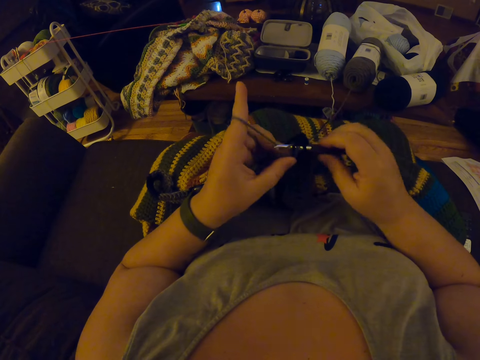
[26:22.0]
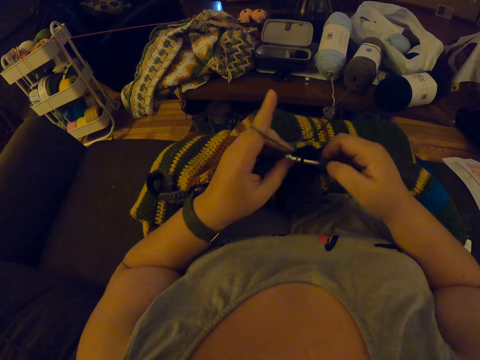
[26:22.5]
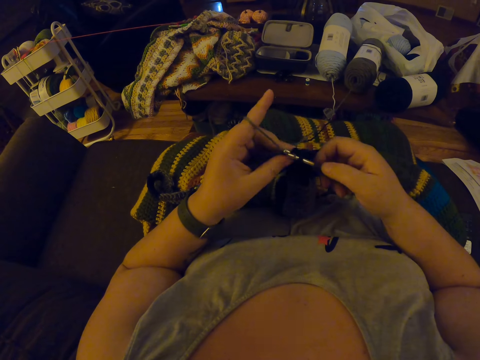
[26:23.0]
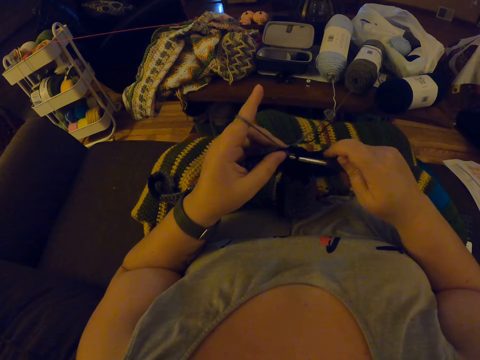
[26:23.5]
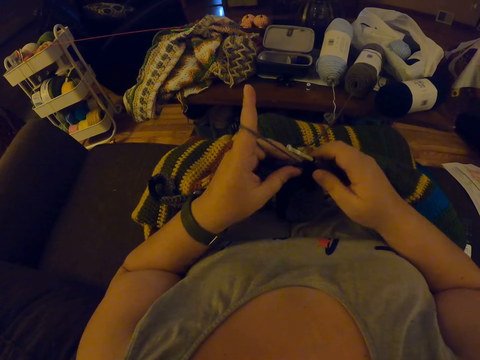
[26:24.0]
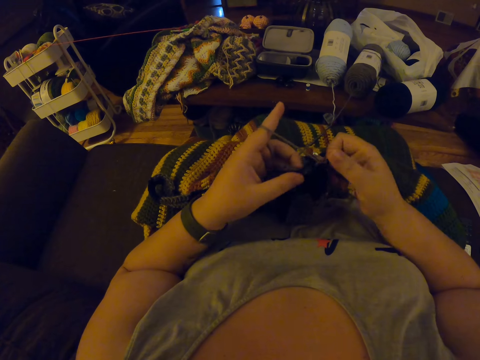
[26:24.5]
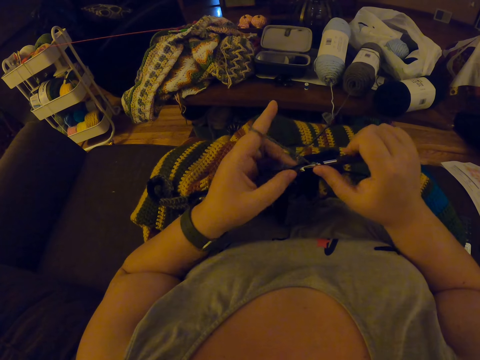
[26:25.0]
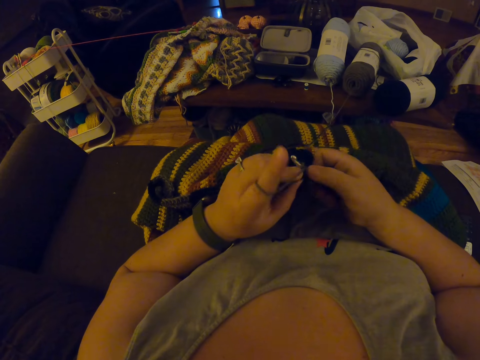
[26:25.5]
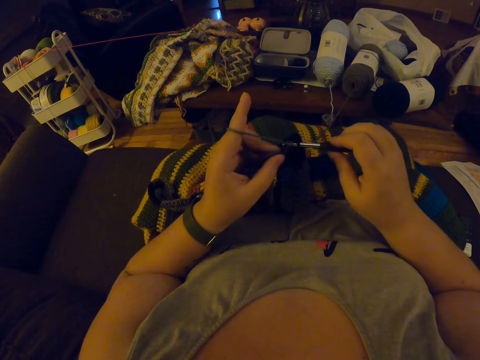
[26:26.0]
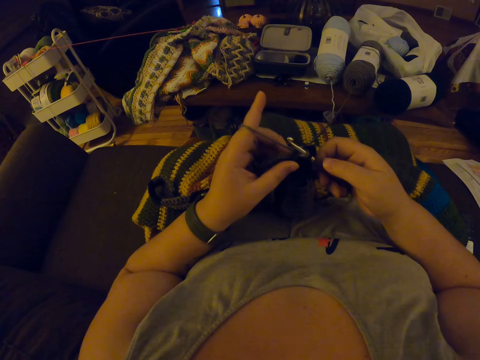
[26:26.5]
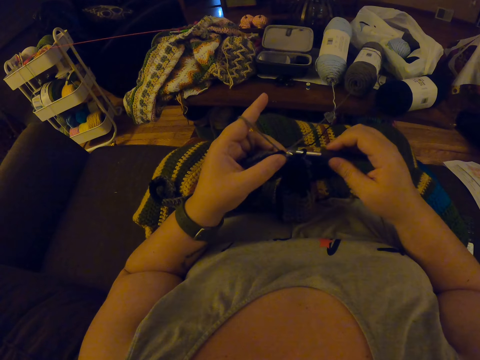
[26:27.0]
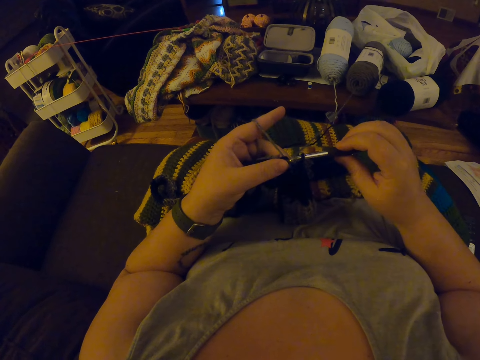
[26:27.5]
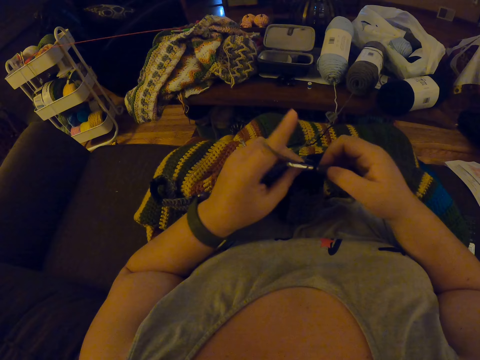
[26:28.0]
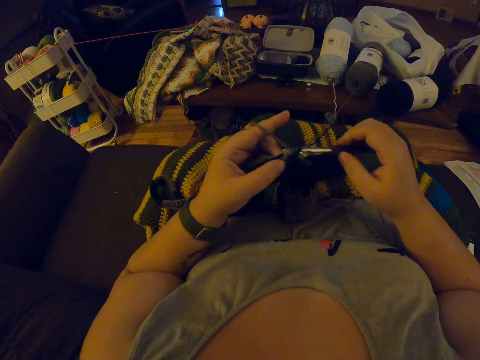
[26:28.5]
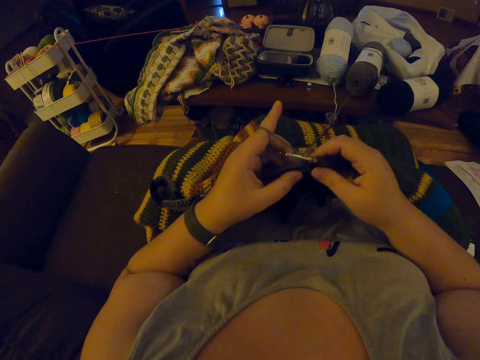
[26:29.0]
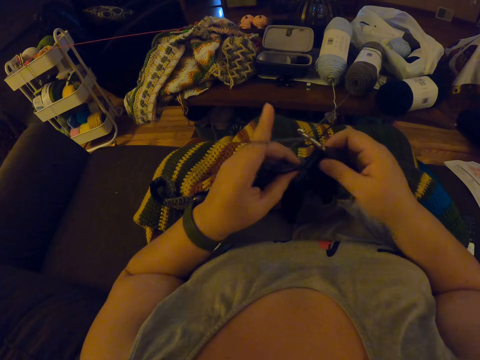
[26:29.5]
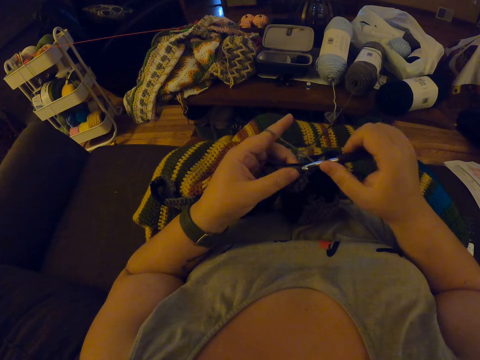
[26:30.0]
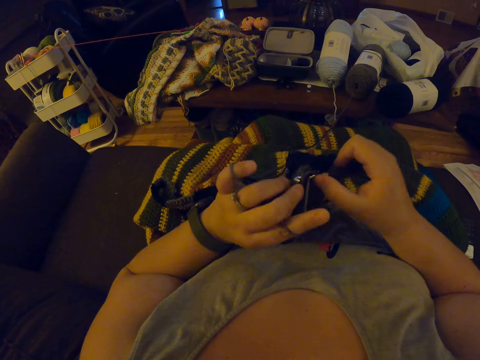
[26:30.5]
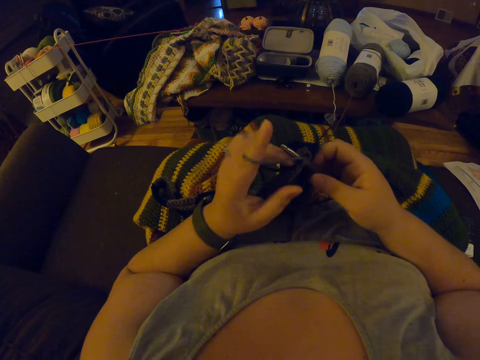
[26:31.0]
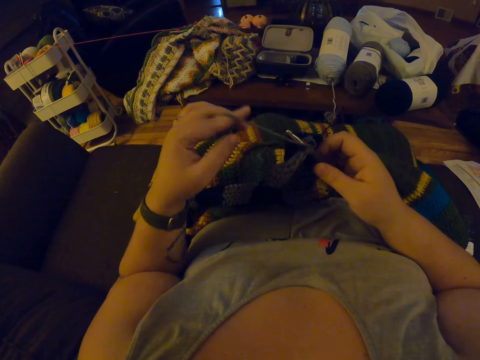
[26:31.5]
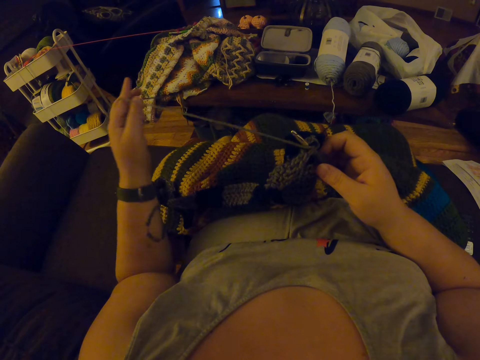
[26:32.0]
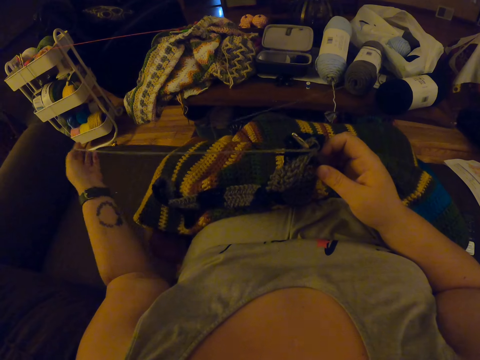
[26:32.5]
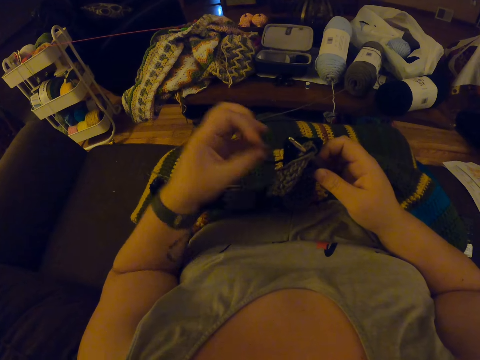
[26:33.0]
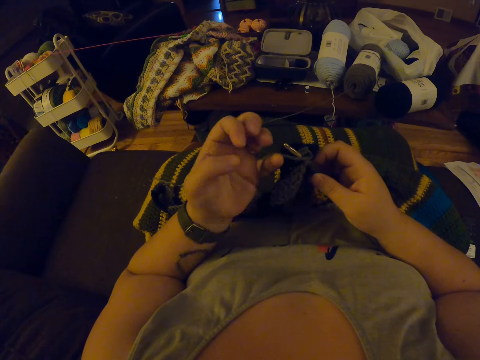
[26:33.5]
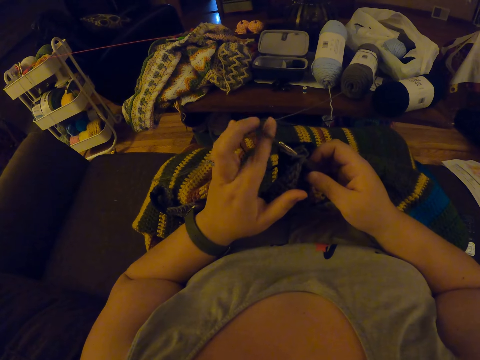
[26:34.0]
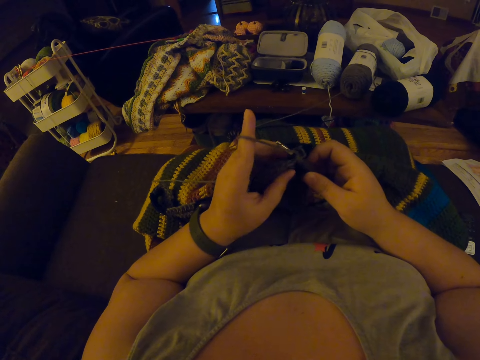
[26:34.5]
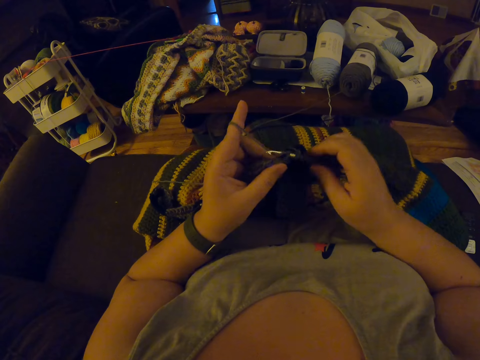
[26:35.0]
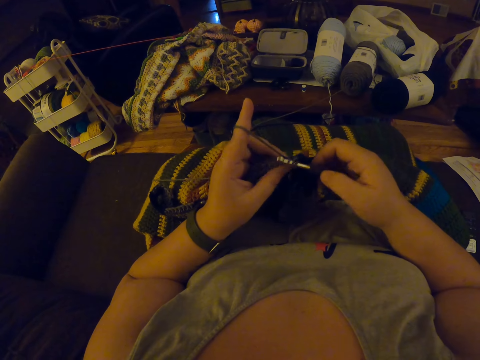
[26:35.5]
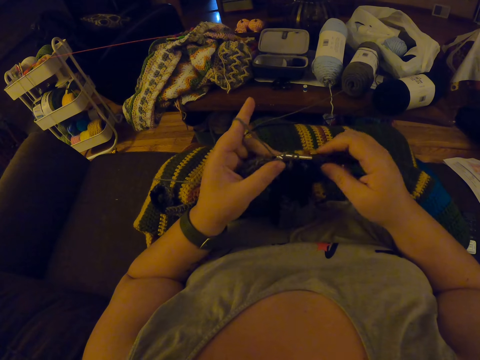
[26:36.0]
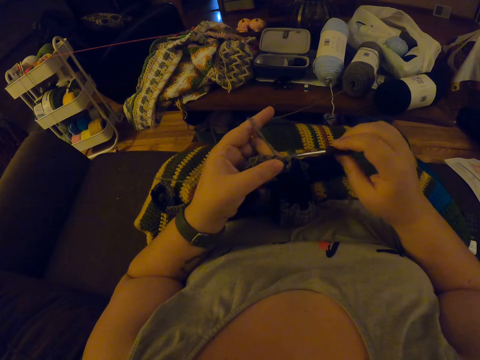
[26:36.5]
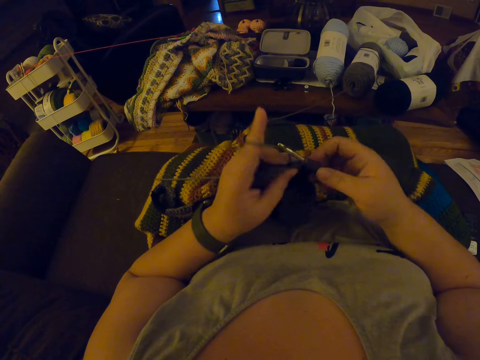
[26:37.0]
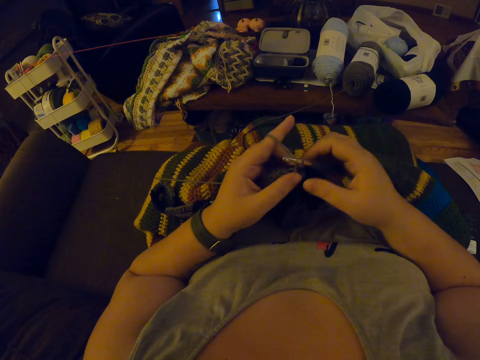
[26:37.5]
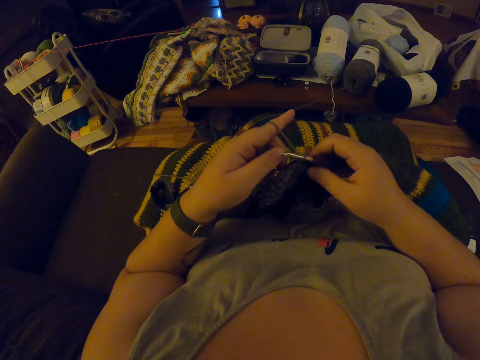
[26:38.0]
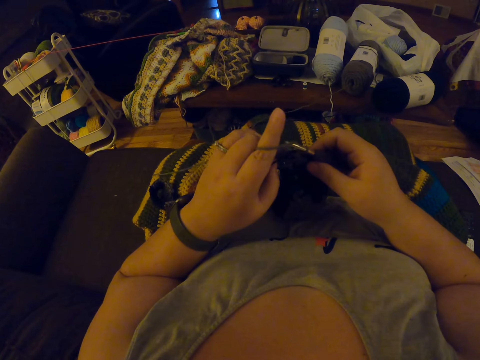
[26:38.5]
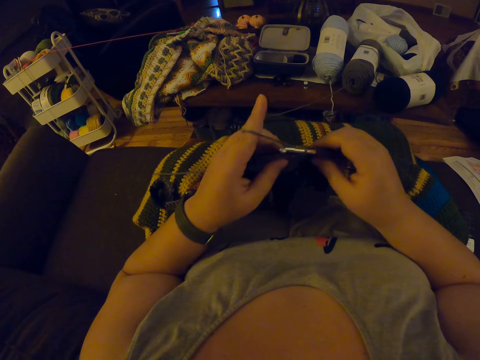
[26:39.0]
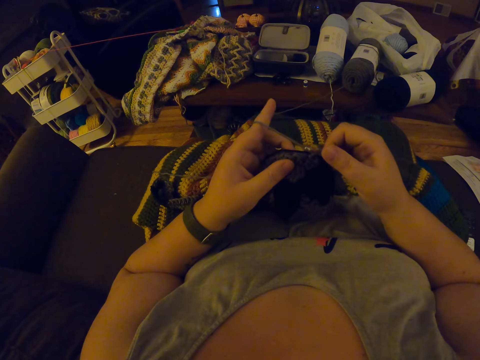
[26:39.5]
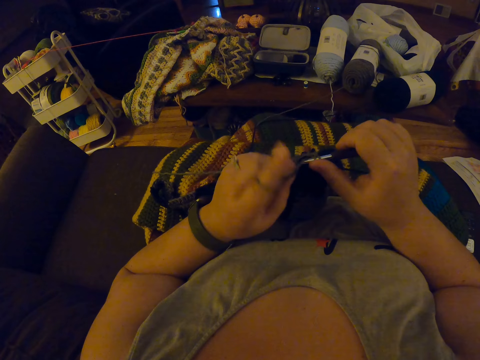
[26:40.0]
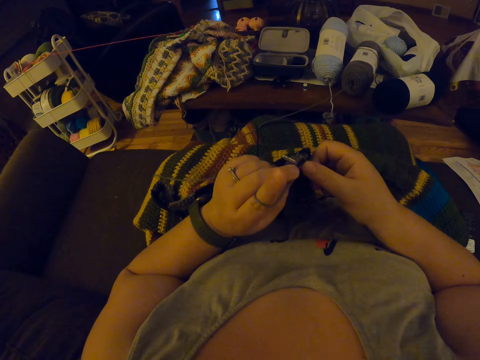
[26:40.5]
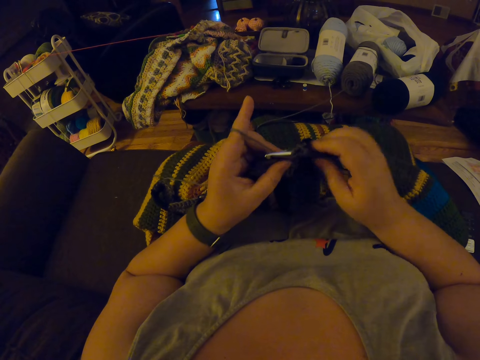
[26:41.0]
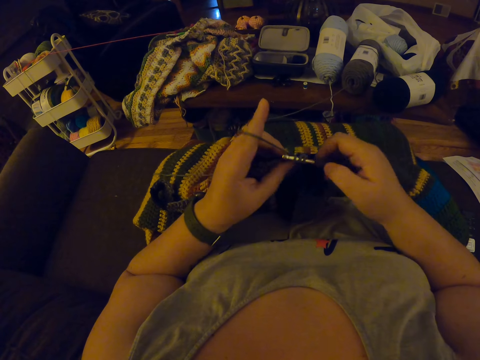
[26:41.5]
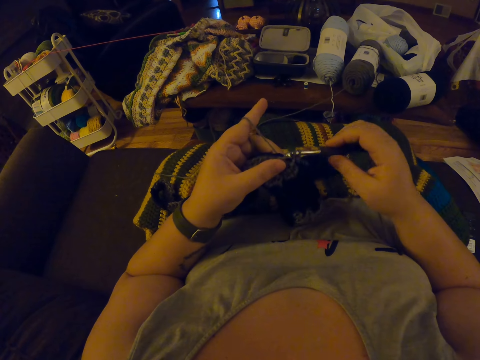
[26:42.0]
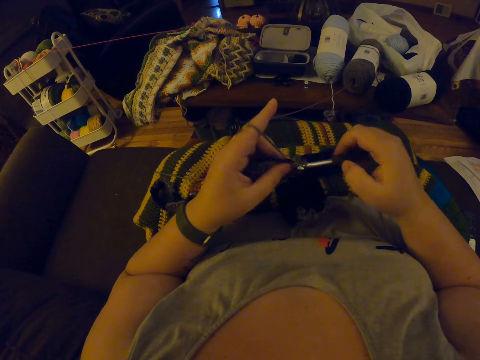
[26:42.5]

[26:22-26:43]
The camera wearer weaves the fabric with a crochet. She stretches the weaving thread. She adjusts the yarn with her left fingers. She weaves the fabric with the crochet.

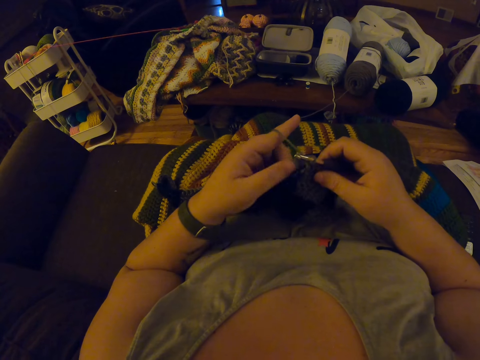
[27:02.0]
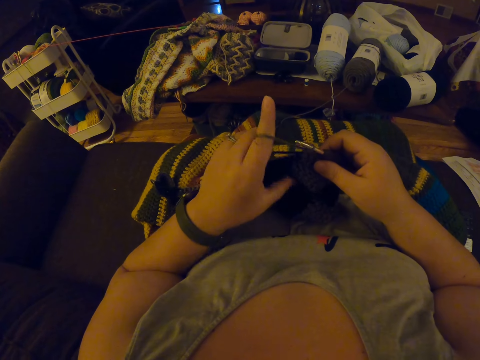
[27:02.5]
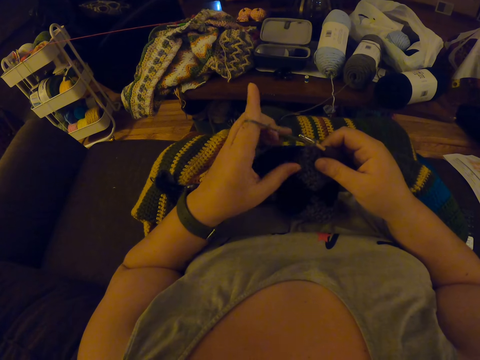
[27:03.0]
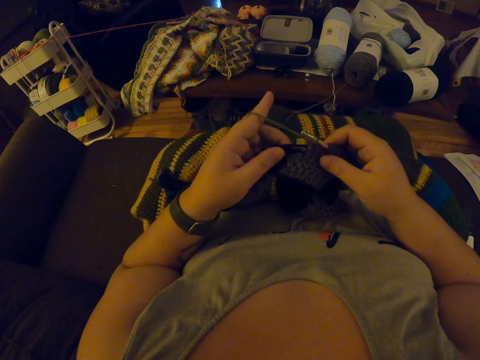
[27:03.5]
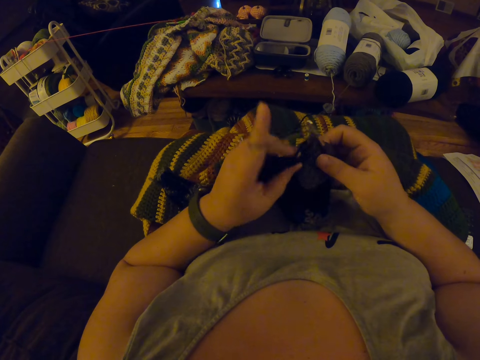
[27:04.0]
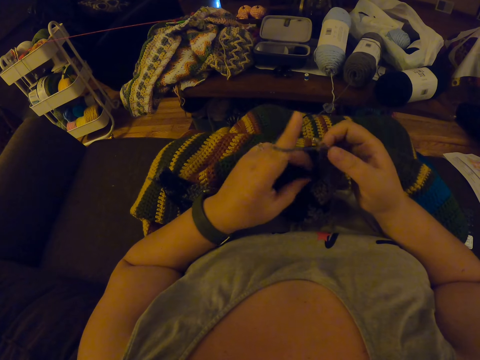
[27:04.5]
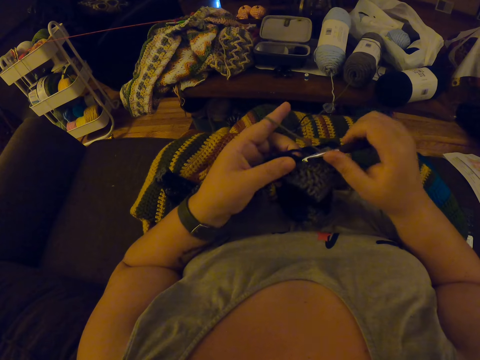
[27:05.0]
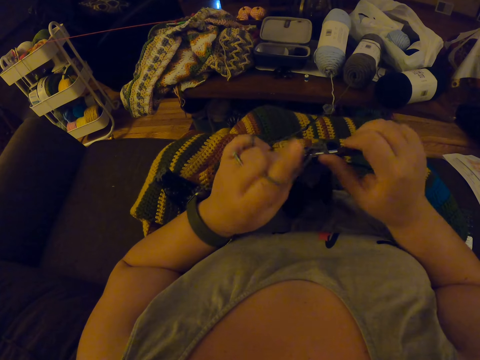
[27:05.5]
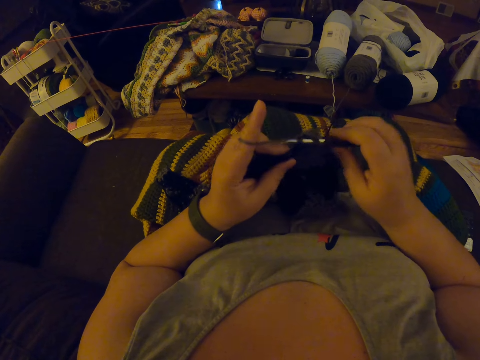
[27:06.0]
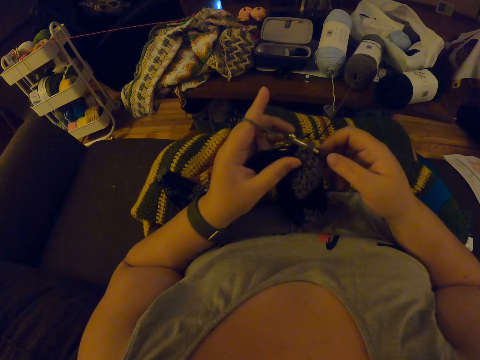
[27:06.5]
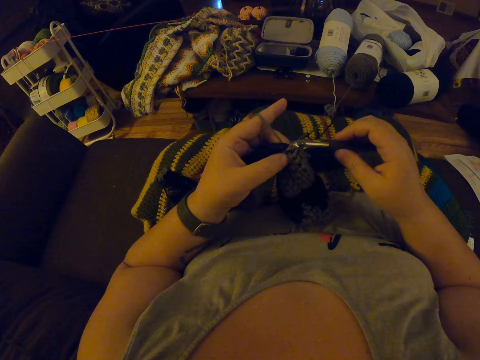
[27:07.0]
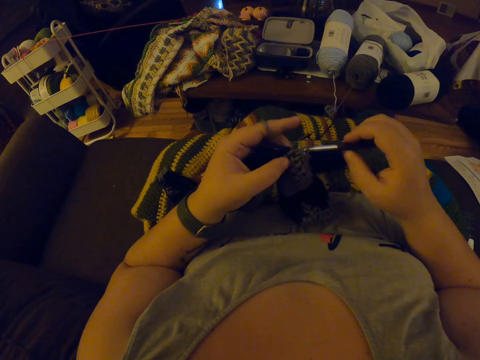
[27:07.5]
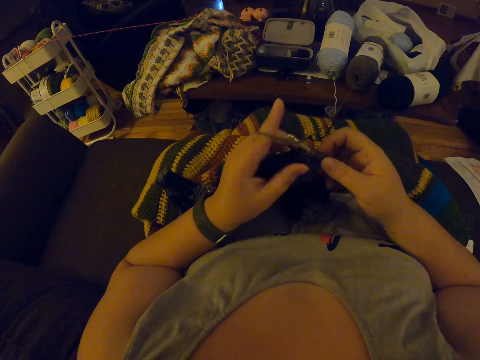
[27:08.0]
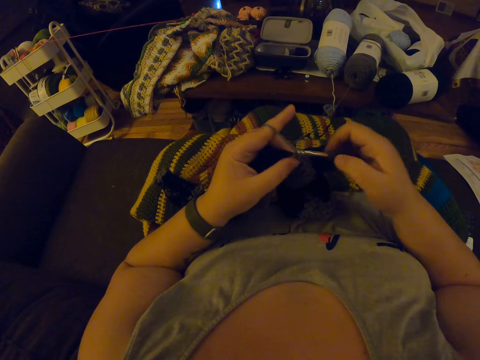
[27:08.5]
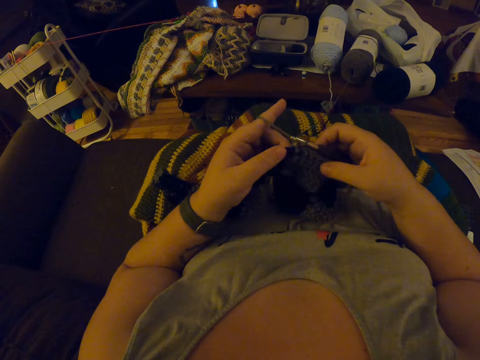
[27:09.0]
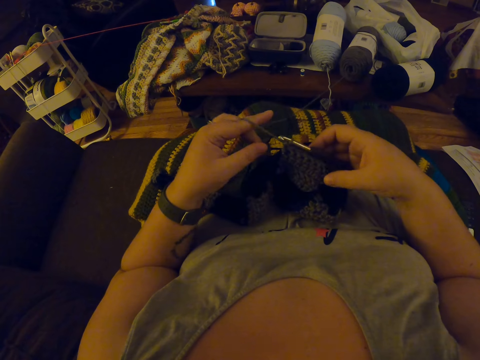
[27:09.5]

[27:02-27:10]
The camera wearer adjusts the yarn with her left fingers.
